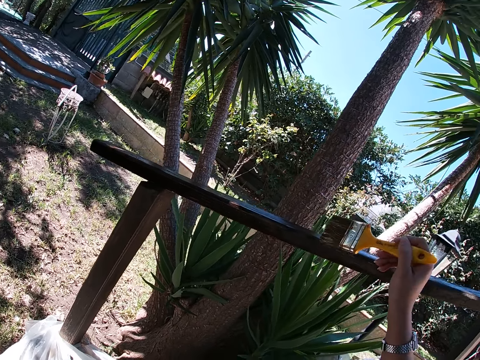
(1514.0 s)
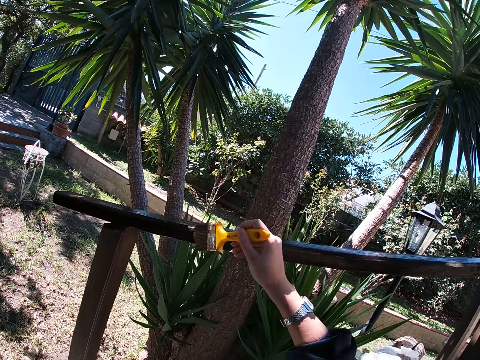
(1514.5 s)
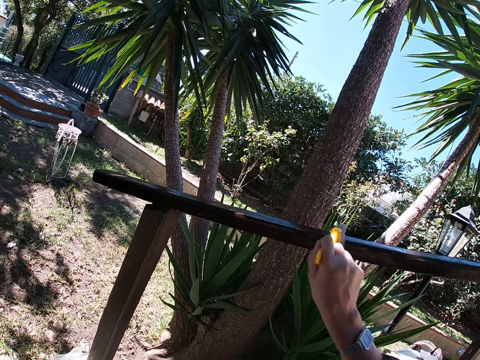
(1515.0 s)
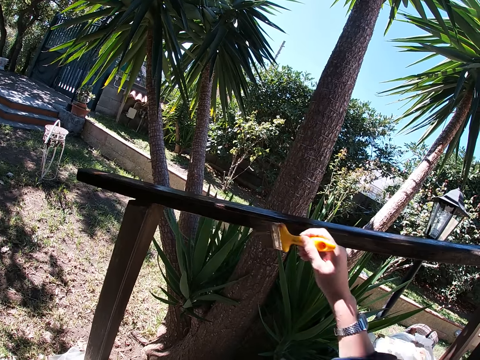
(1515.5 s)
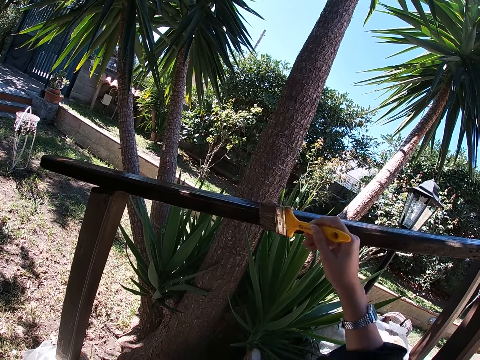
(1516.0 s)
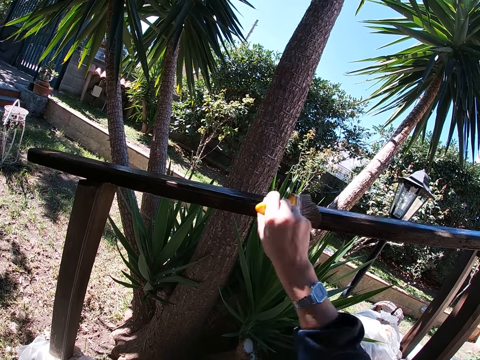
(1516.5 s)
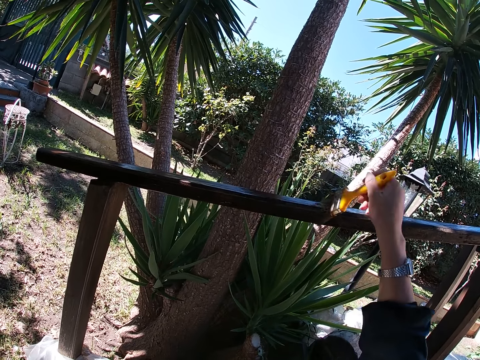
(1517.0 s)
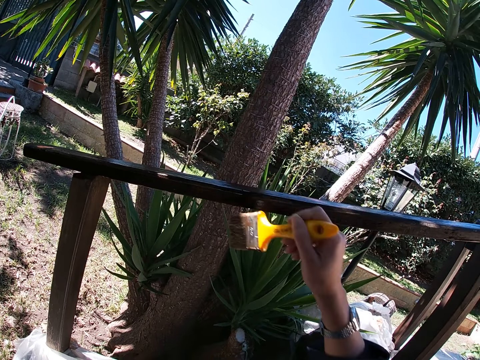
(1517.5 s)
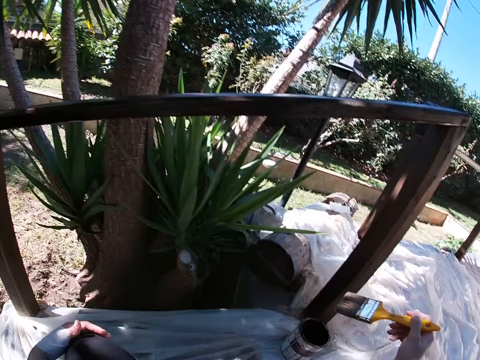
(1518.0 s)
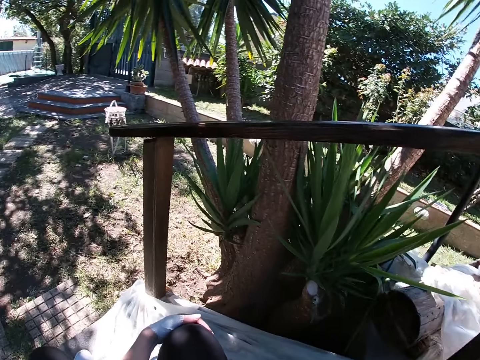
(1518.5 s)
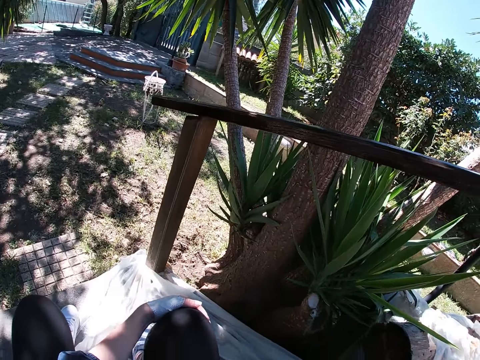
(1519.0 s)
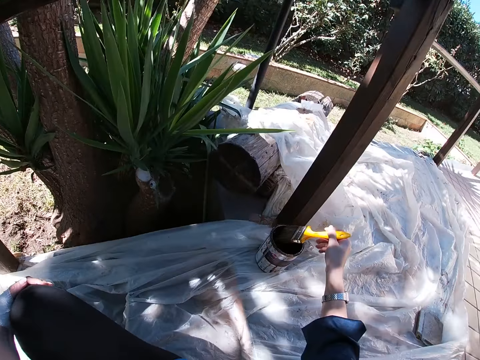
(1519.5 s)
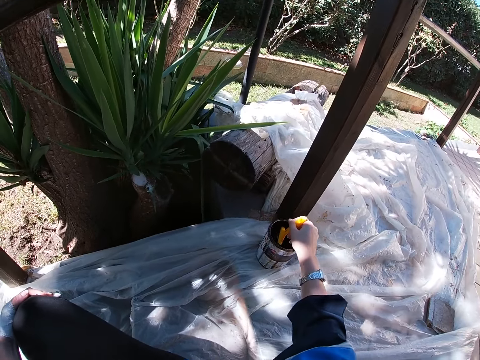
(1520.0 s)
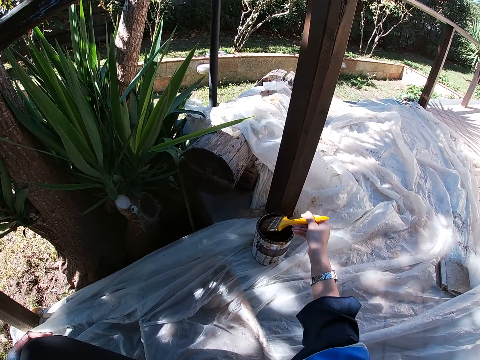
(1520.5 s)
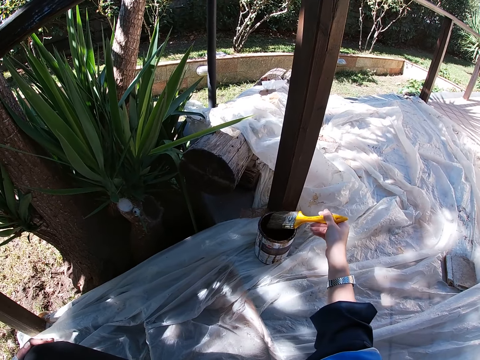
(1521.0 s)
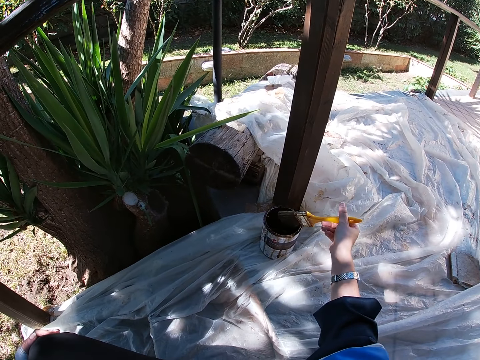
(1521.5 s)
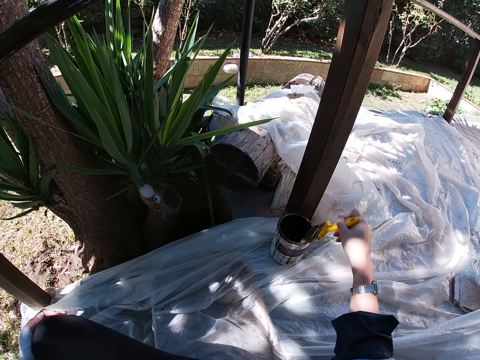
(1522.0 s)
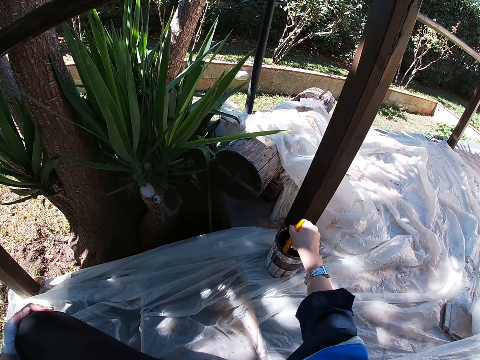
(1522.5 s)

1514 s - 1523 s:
The camera wearer dips the paint brush in her right hand into the paint container.

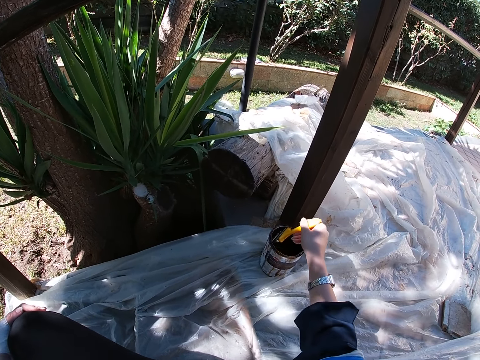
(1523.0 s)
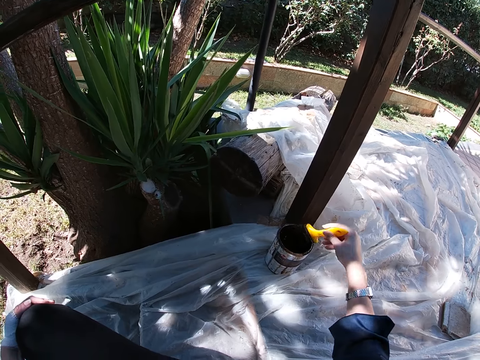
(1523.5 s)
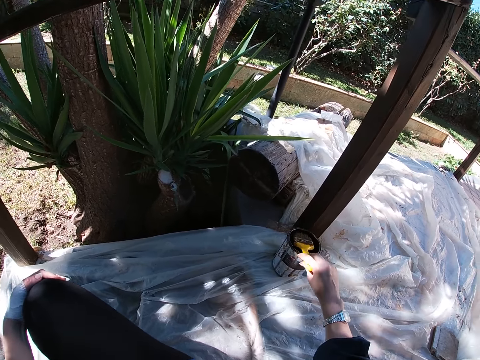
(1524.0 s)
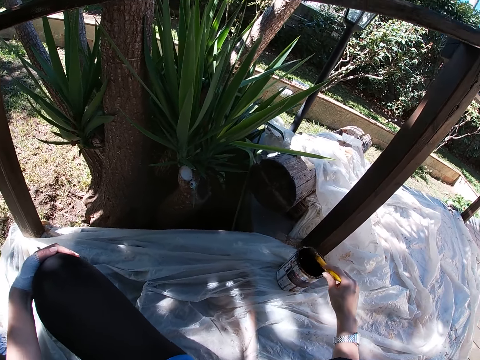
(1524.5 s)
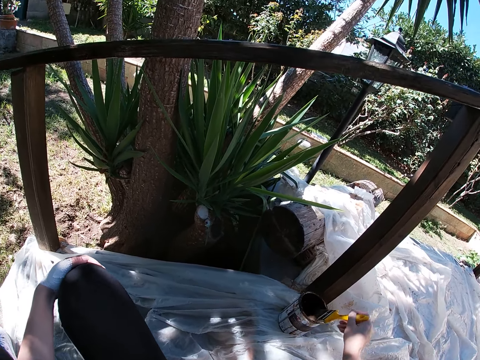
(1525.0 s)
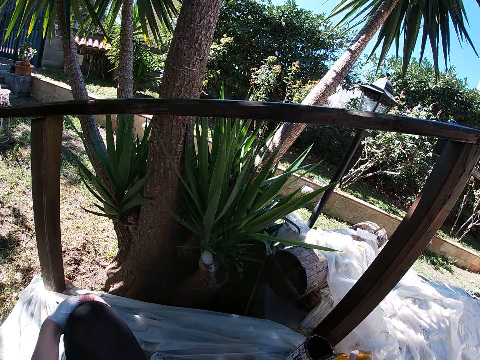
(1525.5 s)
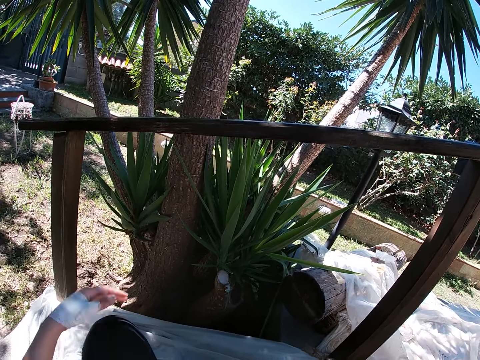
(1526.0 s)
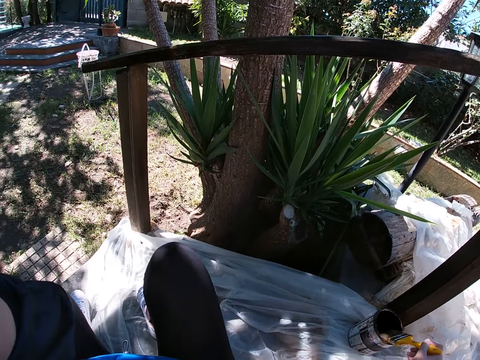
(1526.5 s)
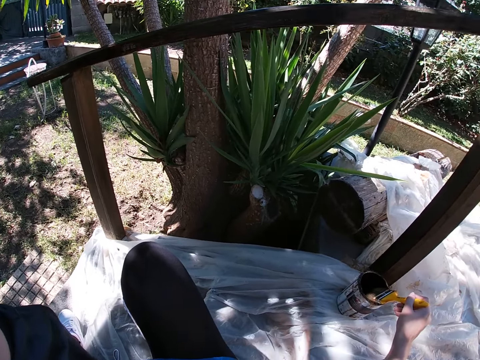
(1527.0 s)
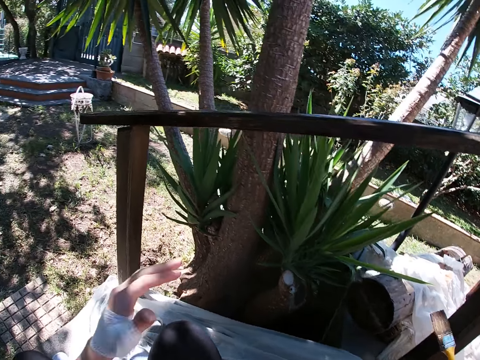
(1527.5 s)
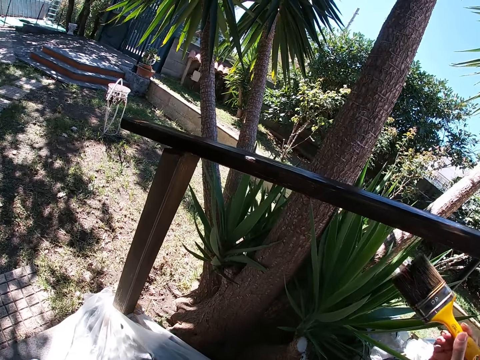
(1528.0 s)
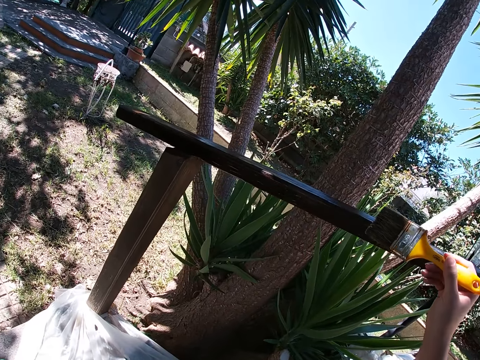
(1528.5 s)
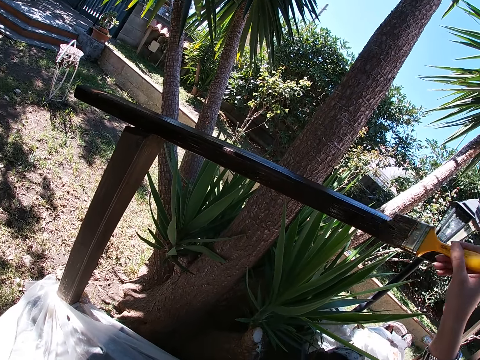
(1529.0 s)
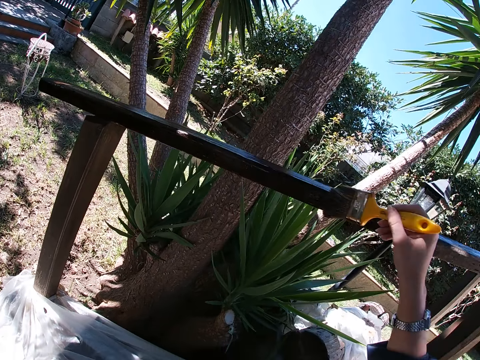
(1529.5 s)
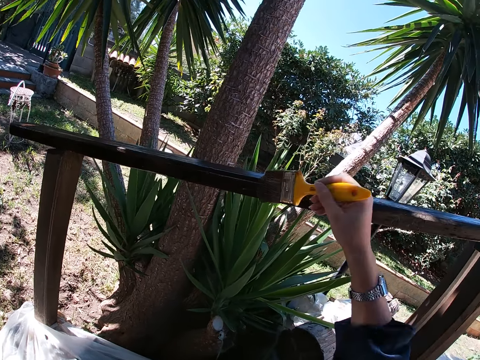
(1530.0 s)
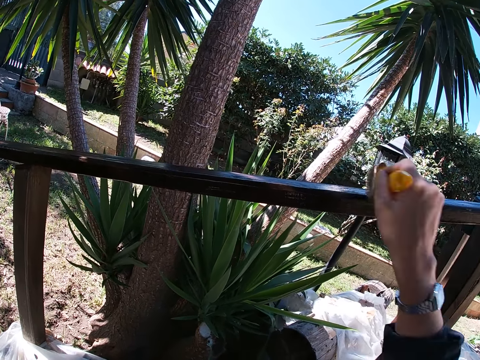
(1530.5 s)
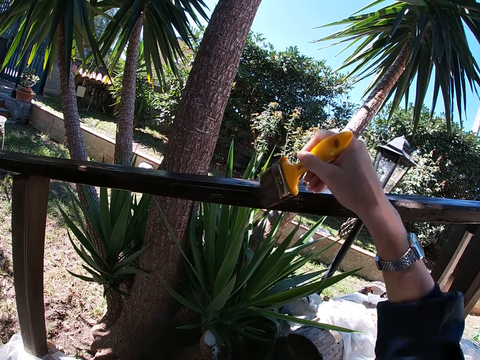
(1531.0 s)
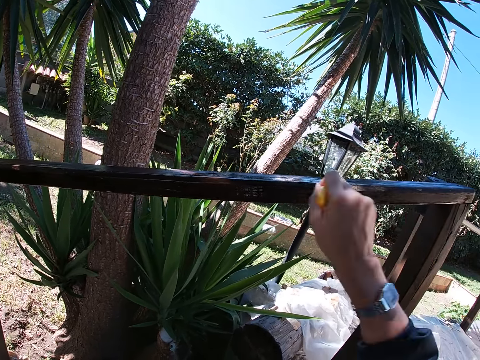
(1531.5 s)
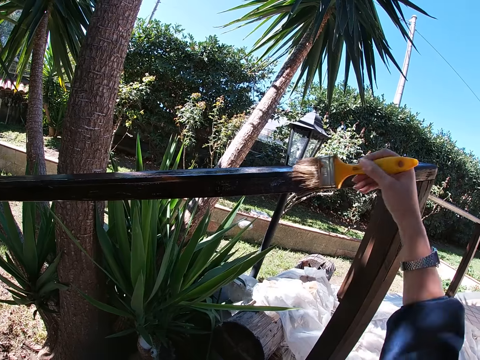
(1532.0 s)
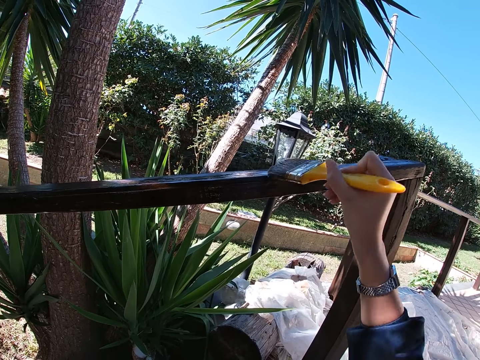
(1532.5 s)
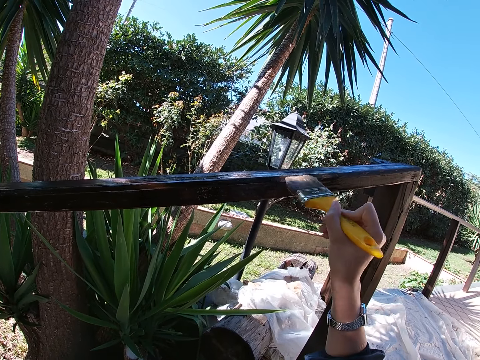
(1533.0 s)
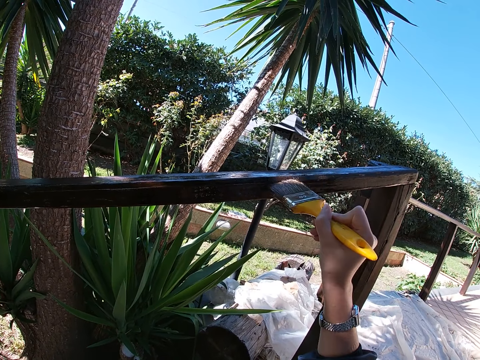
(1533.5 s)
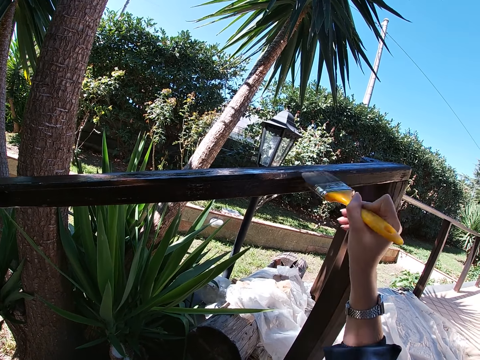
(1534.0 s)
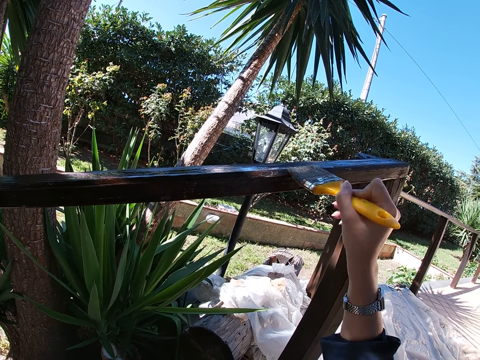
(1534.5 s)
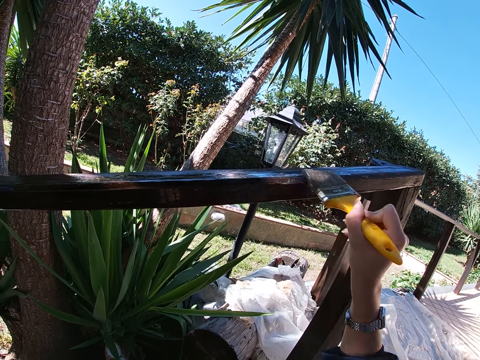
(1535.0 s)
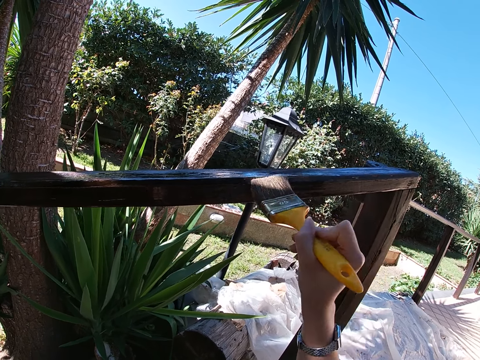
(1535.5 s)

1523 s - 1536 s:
The camera wearer raises her left hand and drops her left hand. She paints the wooden balcony rail with the paint brush in her right hand.

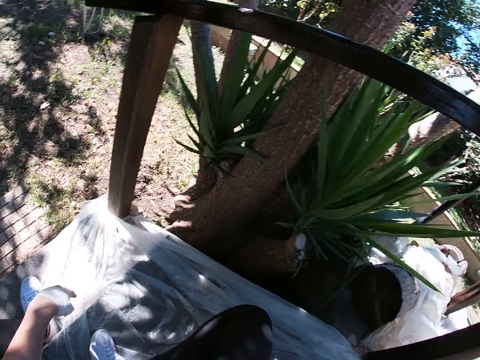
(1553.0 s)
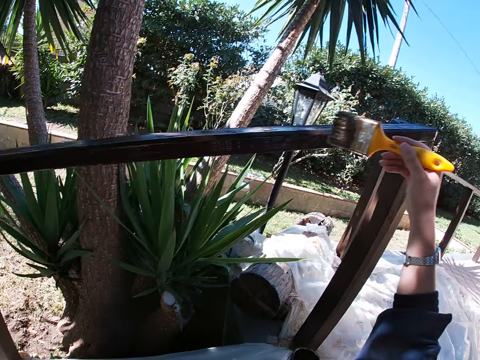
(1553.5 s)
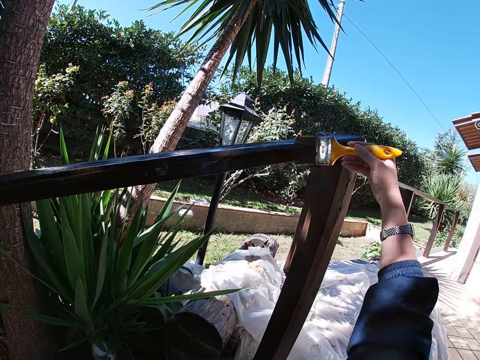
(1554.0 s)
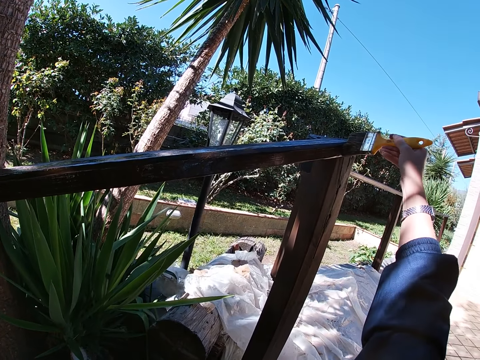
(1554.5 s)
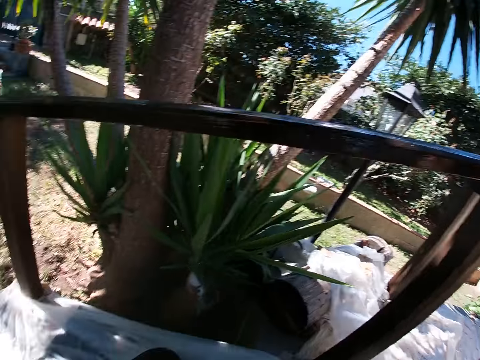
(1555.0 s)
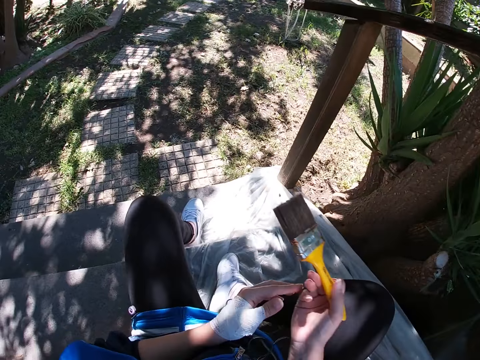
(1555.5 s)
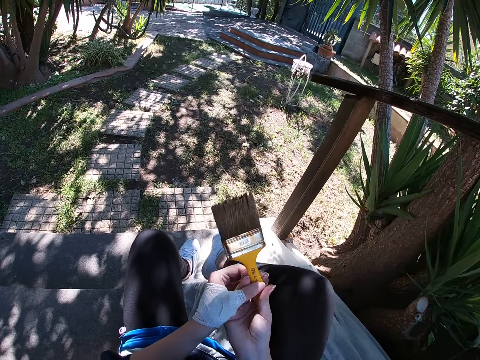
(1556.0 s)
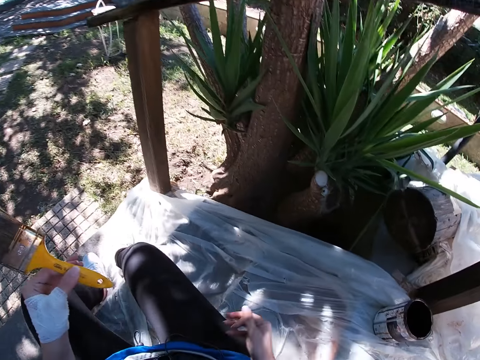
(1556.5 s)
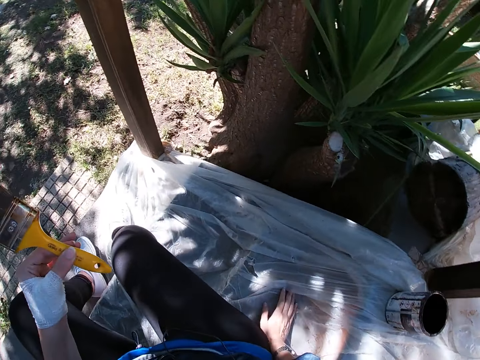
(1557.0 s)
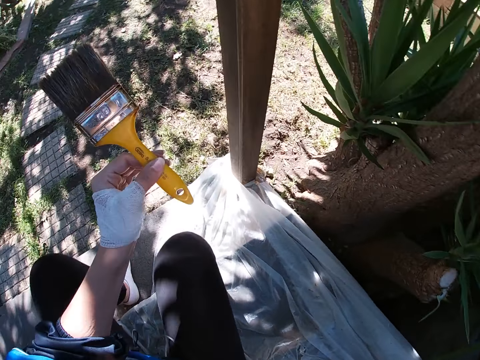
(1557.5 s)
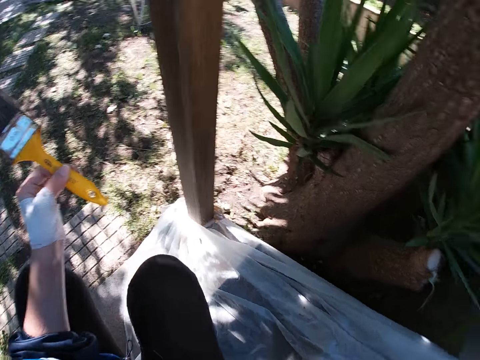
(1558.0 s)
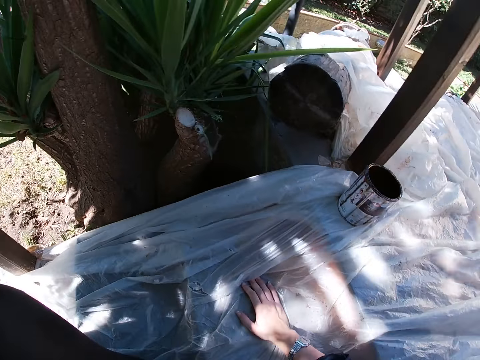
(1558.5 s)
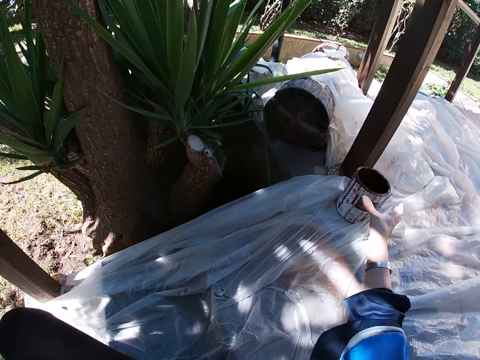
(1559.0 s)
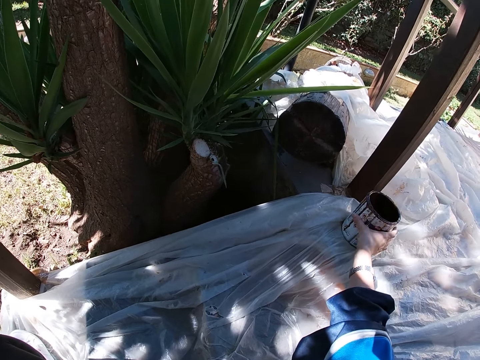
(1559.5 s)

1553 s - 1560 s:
The camera wearer passes the paint brush to her left hand. She places her right hand on the white polythene sheet. She moves down the stairs. She carries the paint container with her right hand.
